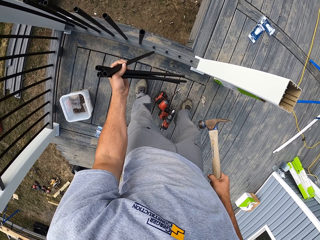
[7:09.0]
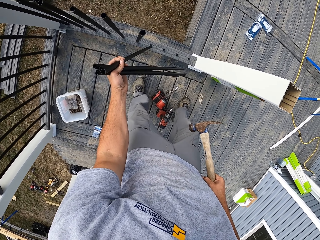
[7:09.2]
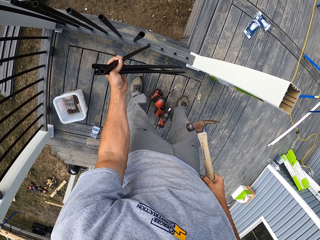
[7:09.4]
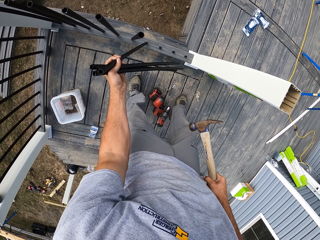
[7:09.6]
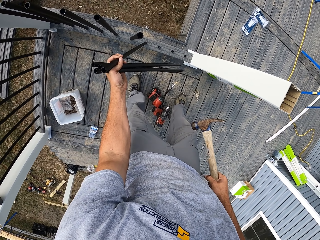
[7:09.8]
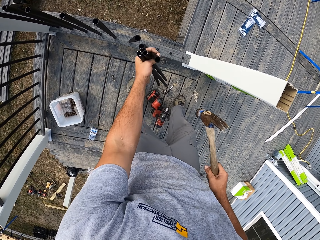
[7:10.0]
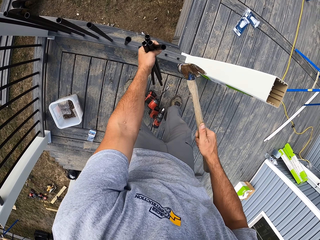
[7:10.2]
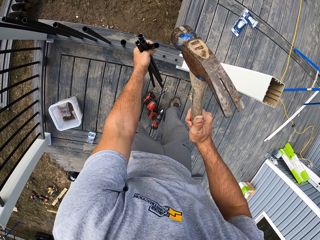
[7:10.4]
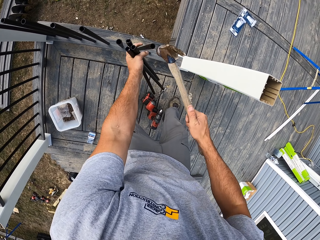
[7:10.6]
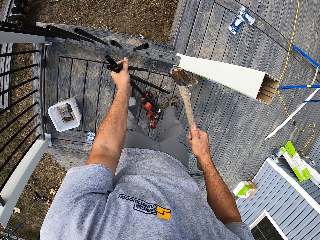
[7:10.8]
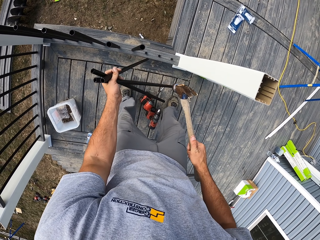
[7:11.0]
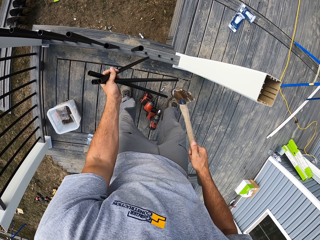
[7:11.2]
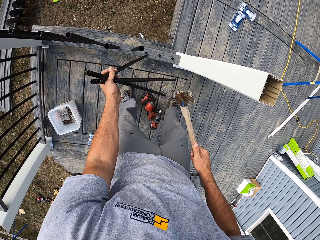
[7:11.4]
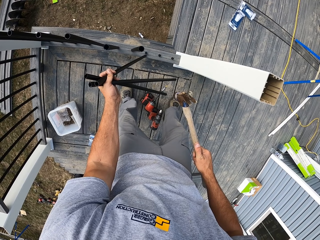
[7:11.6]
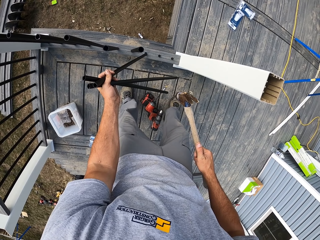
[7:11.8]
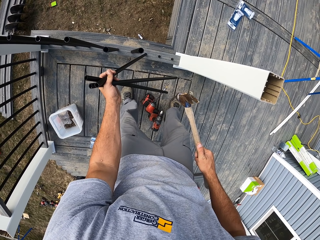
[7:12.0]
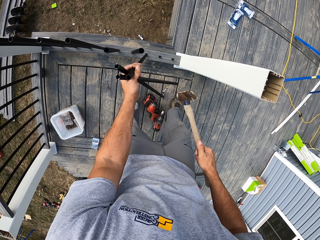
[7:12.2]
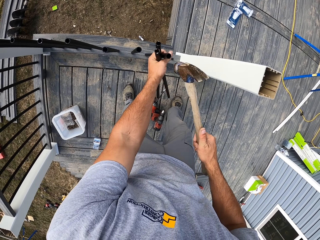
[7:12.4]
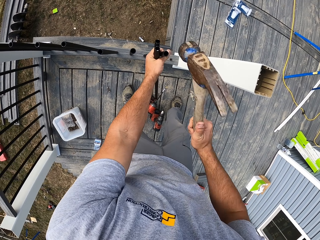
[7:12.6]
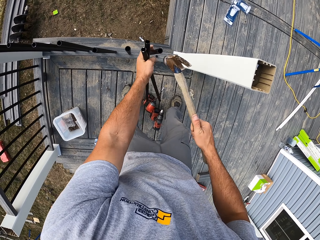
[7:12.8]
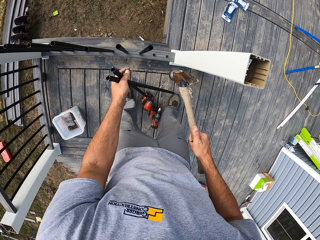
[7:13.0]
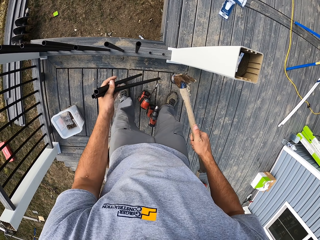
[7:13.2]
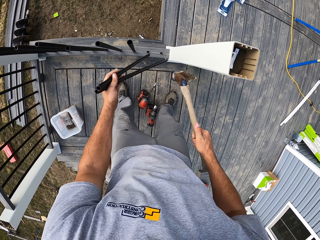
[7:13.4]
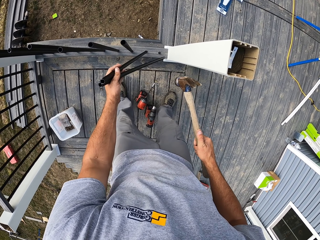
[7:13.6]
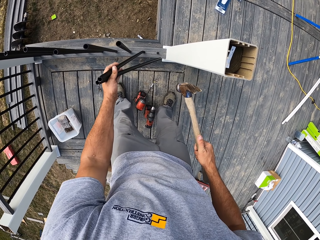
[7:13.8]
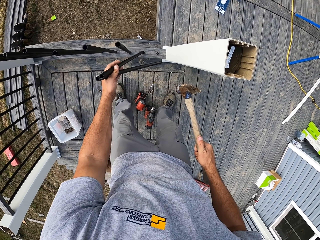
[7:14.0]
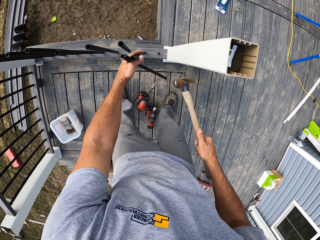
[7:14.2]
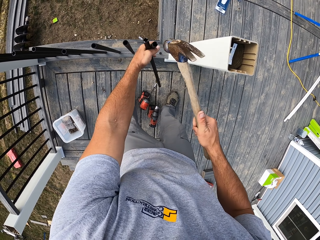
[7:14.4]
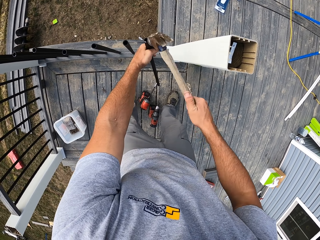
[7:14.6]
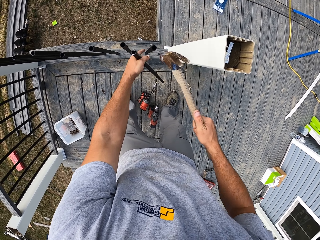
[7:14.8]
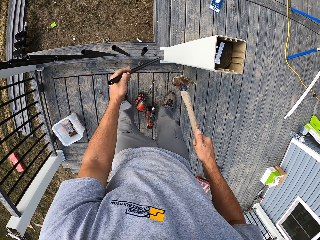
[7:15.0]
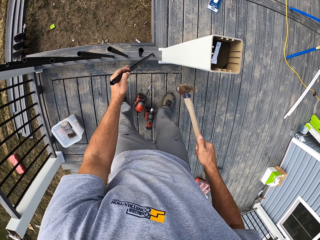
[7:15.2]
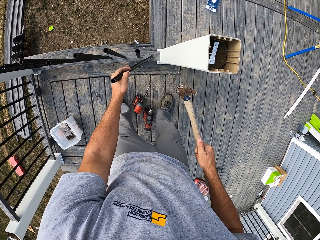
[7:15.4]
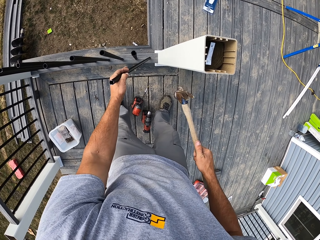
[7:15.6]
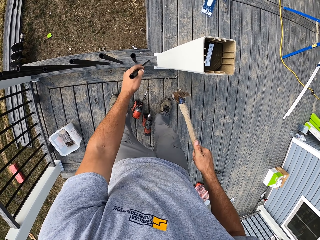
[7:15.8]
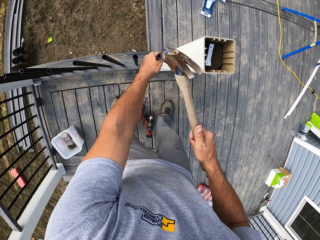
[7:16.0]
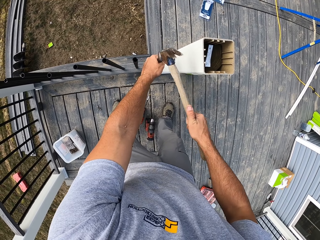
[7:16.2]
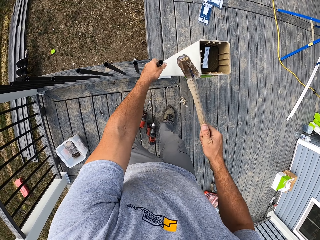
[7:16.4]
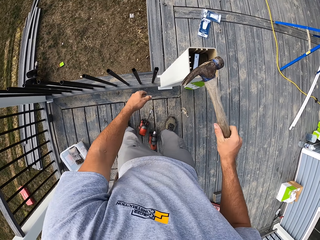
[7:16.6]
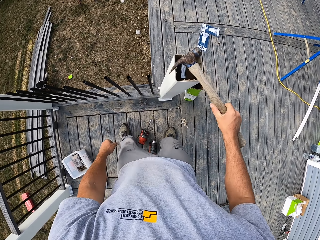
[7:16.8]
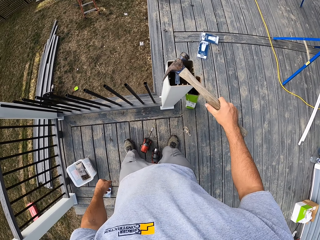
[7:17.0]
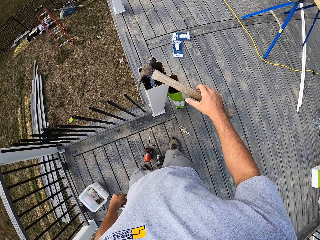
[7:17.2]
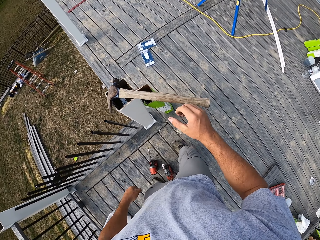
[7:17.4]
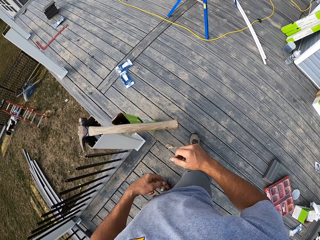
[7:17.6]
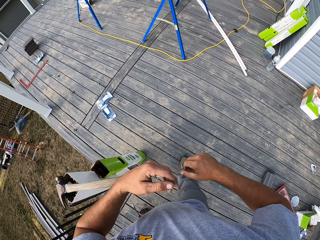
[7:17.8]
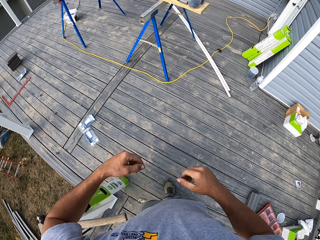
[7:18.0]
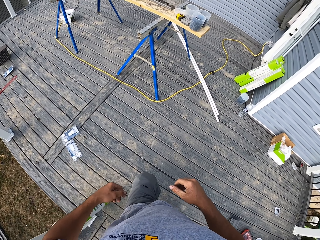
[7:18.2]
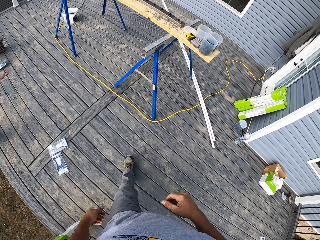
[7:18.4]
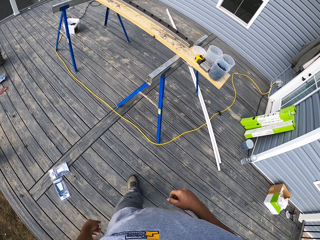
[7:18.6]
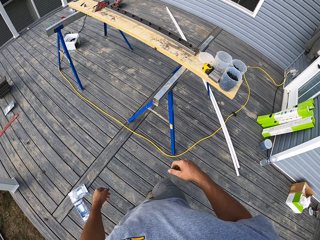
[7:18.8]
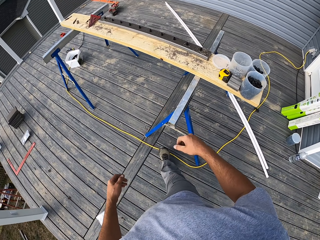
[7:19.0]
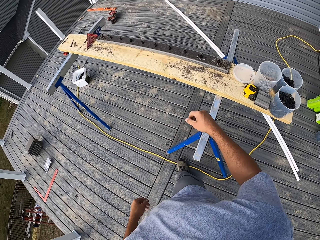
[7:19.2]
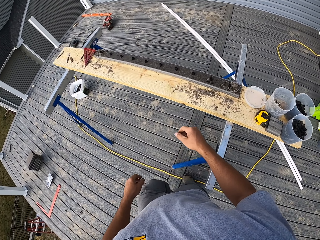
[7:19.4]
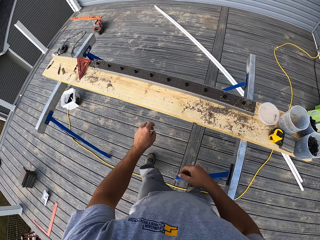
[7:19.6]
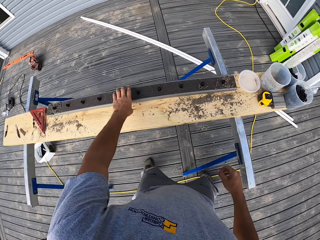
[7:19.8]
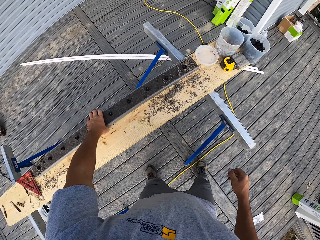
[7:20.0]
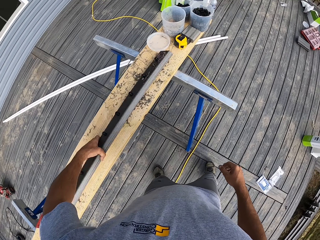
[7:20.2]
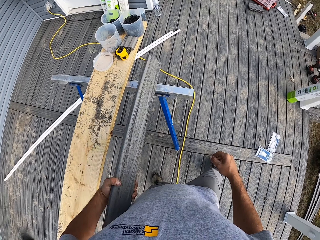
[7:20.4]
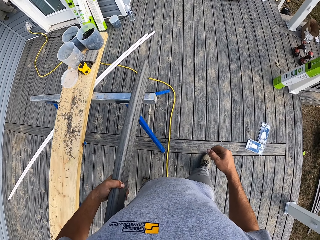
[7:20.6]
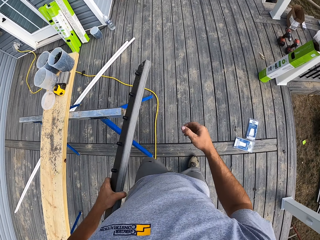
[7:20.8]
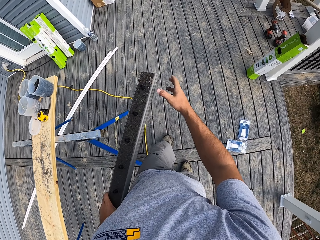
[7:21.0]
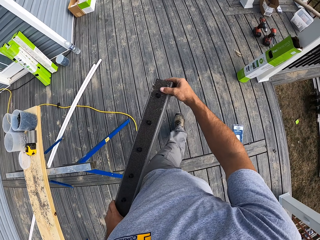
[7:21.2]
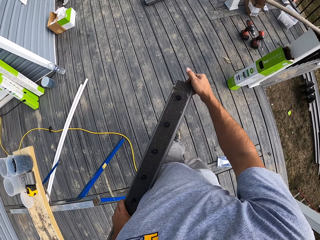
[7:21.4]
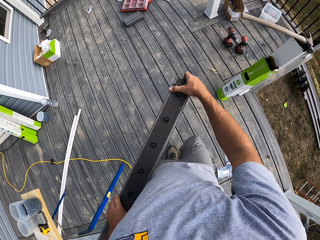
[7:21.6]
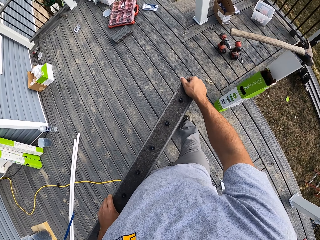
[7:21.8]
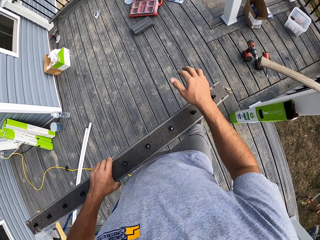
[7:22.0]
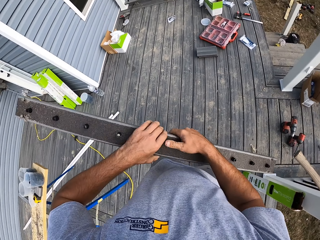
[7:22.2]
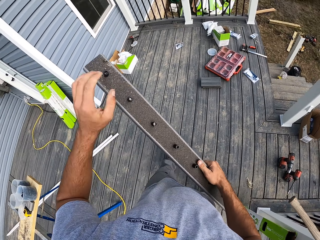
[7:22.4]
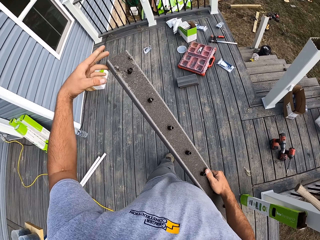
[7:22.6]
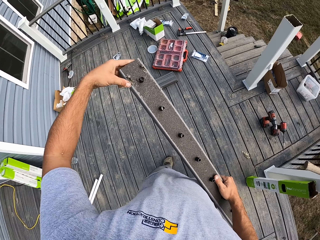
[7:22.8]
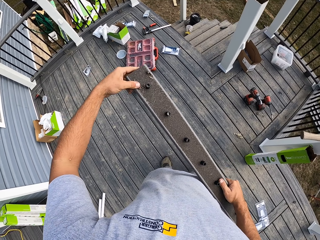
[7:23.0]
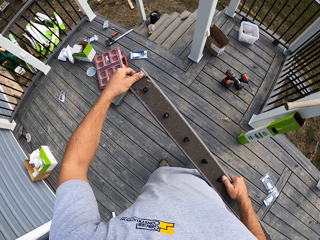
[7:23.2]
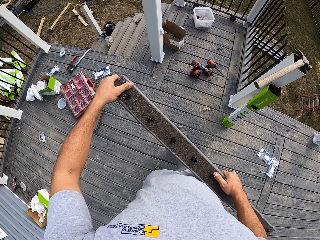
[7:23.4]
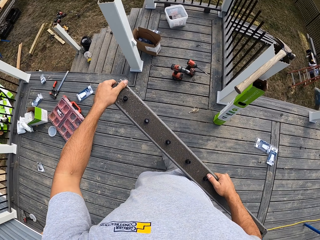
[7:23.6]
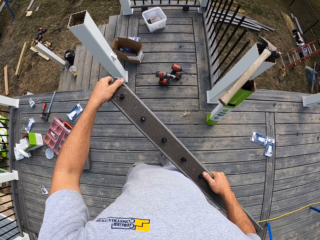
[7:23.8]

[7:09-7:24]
The camera wearer places the chrome pipes on the wood with the left hand. They hammer the chrome pipe with the hammer. They place the chrome pipes on the wood with the left hand. They hammer the chrome pipe with the hammer. They place the chrome pipes on the wood with the left hand. They hammer the chrome pipe with the hammer. They place the chrome pipes on the wood with the left hand. They hammer the chrome pipe with the hammer. They place the hammer on top of the pillar with the right hand. They walk around the veranda. They pick a piece of wood with the right hand from the workstation. They walk around the veranda. They remove dirt from the piece of wood with the right hand. They remove dirt from the piece of wood with the left hand.

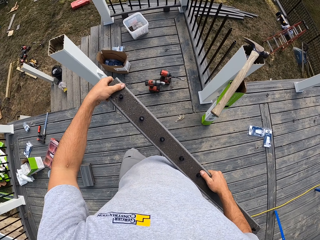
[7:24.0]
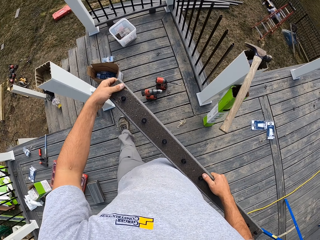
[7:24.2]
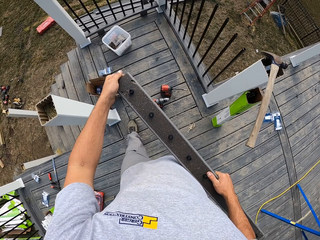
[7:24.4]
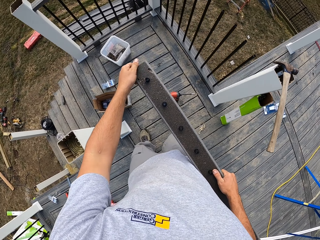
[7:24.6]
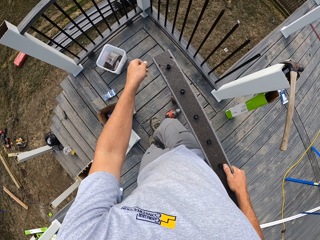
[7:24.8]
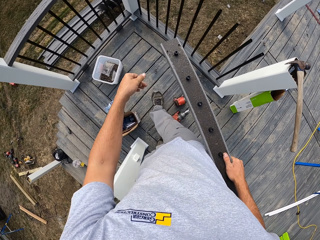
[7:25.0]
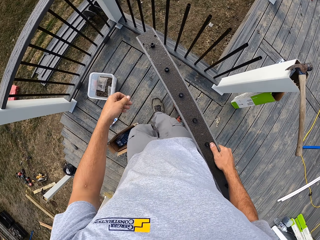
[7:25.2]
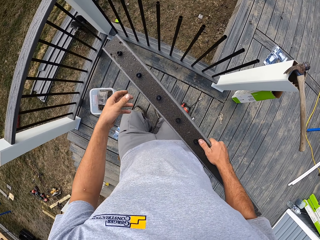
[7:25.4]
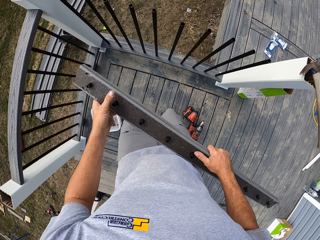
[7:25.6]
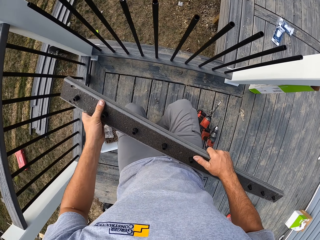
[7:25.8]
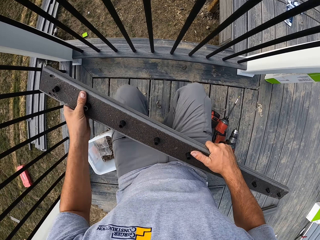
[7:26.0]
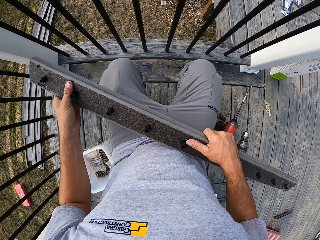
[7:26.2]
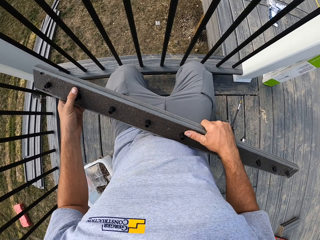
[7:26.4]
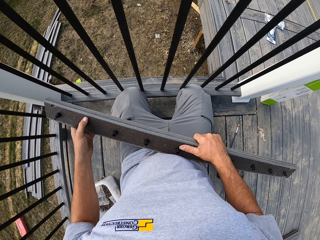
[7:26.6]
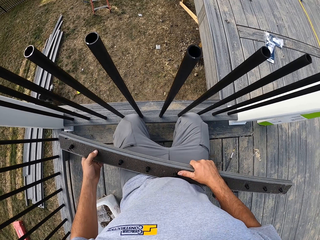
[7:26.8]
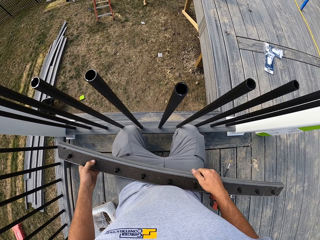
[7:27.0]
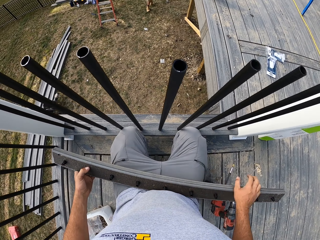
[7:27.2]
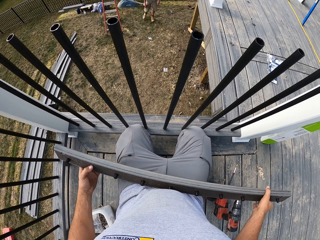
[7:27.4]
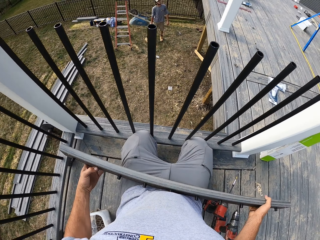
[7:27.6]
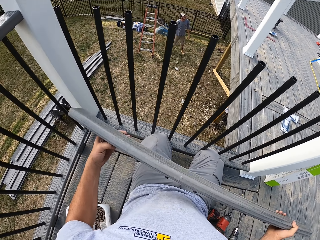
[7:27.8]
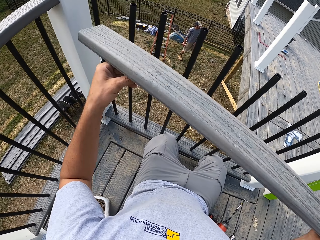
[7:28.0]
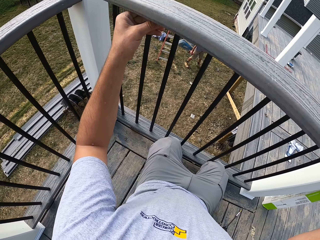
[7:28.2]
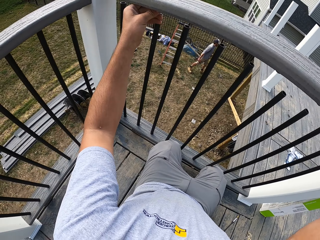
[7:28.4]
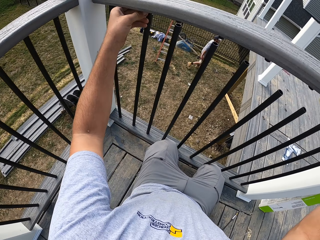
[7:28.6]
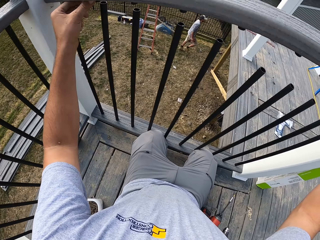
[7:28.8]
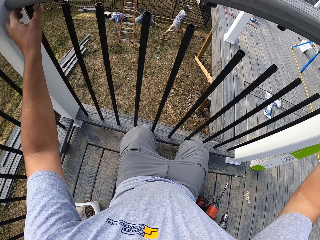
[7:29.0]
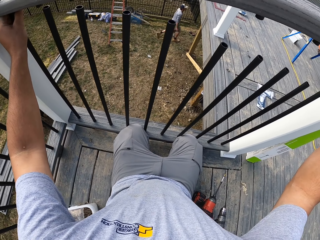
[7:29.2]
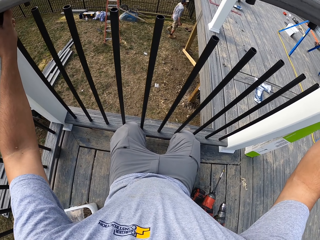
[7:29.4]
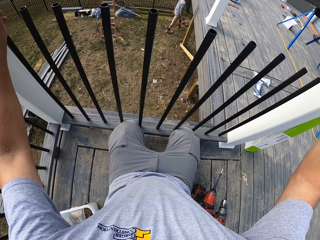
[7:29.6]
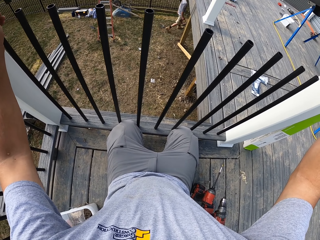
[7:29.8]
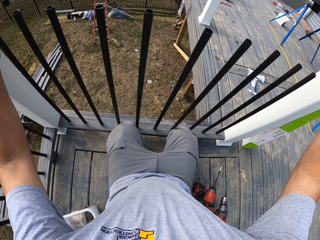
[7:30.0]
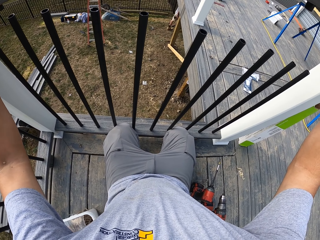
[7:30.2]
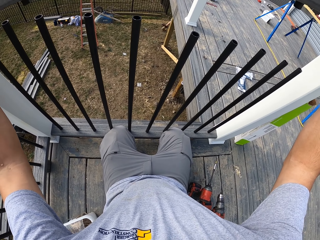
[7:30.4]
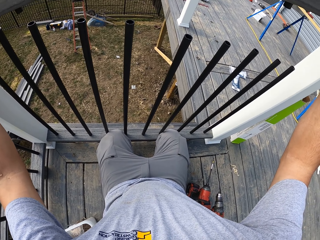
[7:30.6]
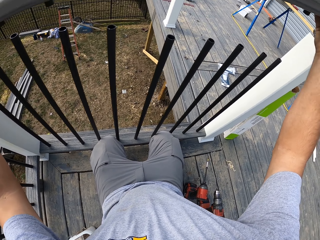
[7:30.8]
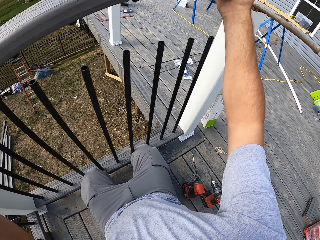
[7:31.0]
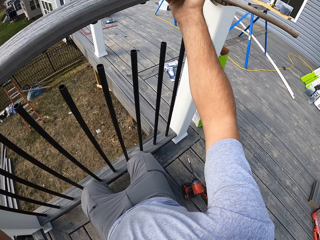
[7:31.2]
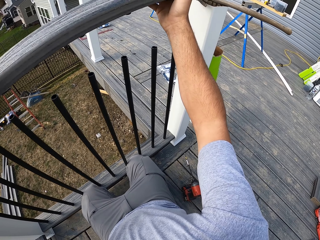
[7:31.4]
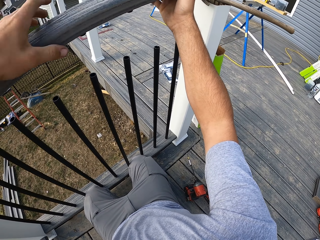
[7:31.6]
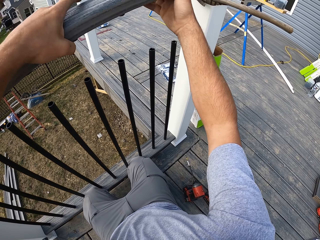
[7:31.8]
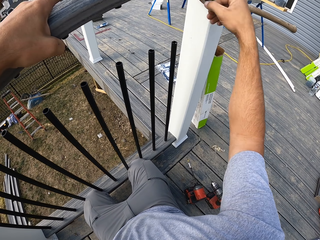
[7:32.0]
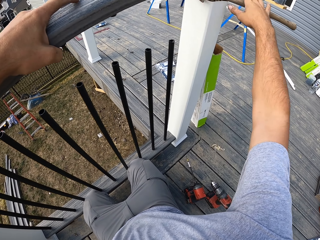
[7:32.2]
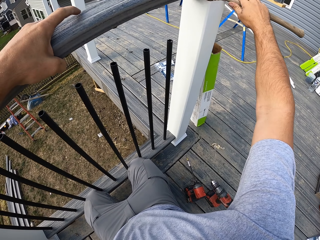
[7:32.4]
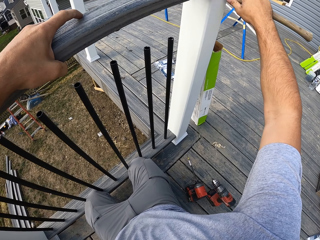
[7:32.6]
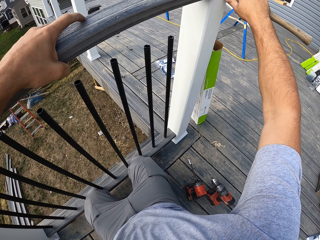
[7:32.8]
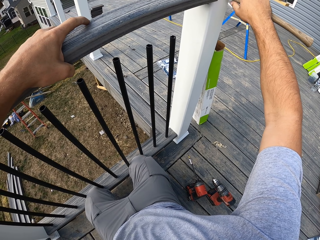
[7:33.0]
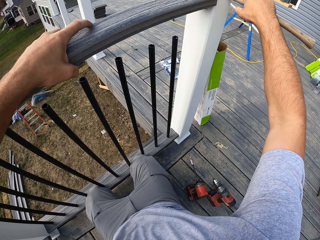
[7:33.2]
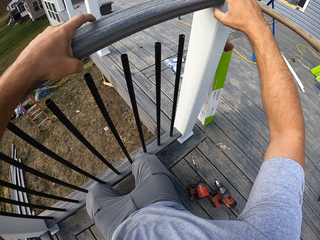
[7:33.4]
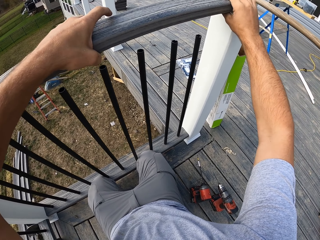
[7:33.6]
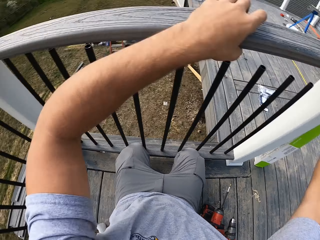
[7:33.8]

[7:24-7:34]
The camera wearer kneels down. They fix the piece of wood on the rail metals between the pillars.
